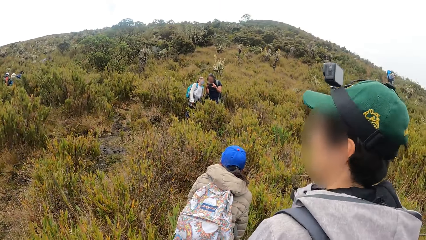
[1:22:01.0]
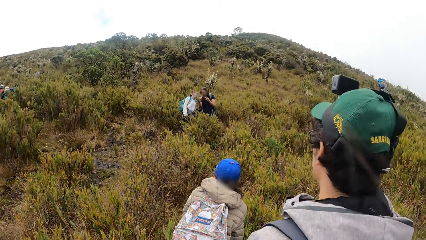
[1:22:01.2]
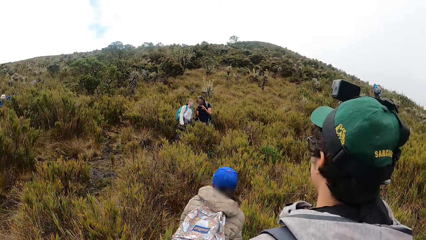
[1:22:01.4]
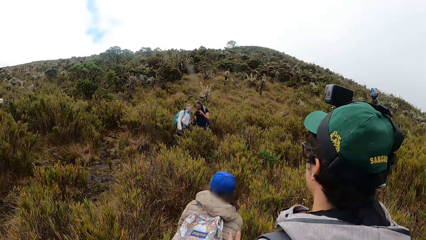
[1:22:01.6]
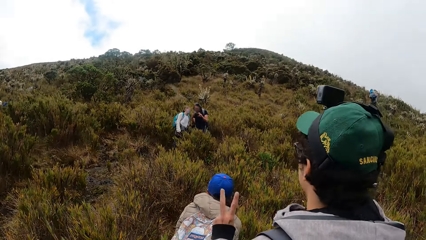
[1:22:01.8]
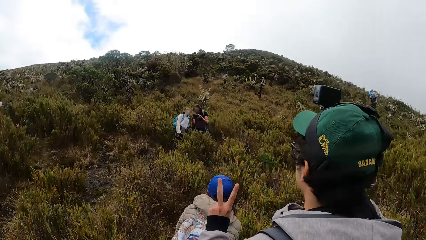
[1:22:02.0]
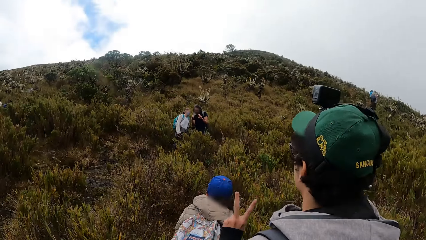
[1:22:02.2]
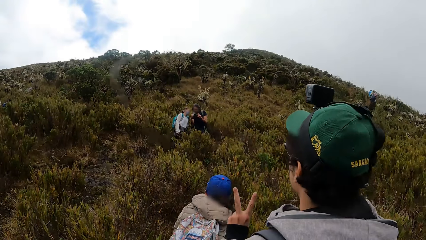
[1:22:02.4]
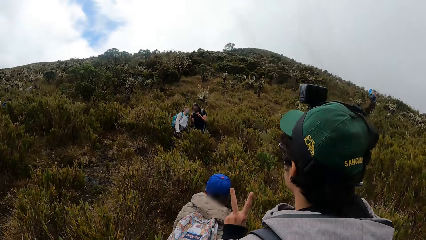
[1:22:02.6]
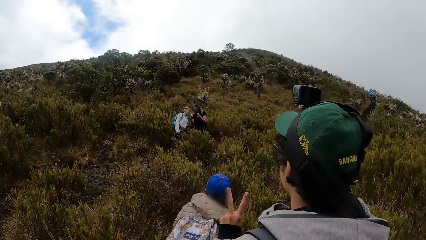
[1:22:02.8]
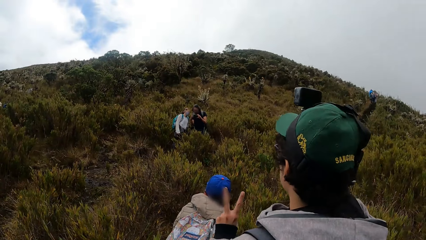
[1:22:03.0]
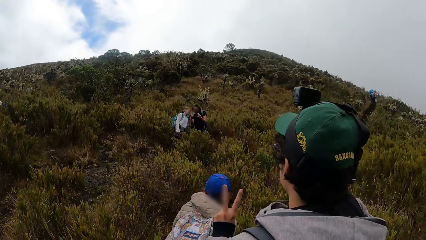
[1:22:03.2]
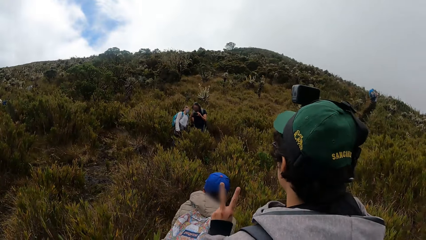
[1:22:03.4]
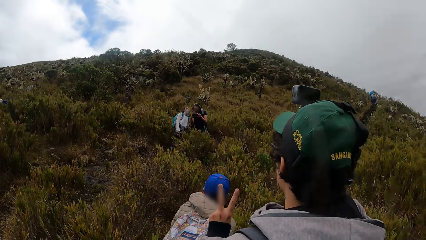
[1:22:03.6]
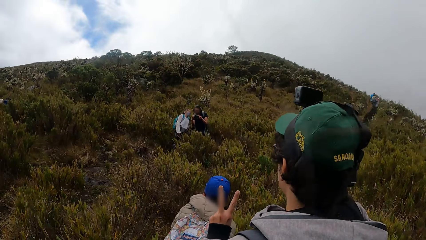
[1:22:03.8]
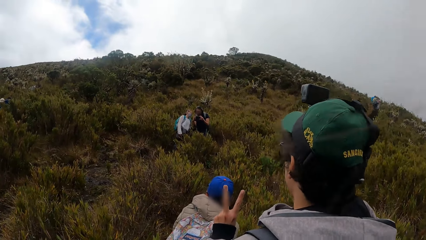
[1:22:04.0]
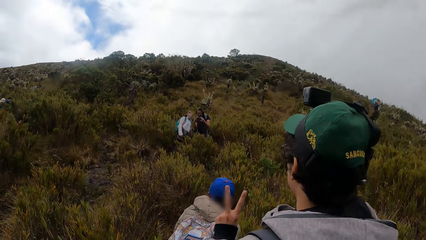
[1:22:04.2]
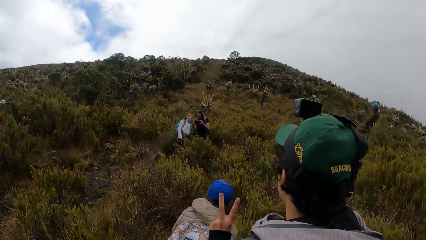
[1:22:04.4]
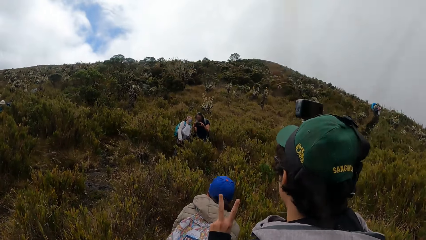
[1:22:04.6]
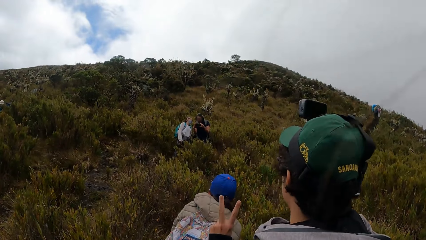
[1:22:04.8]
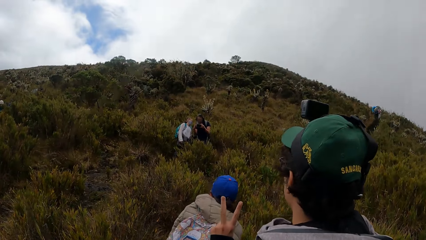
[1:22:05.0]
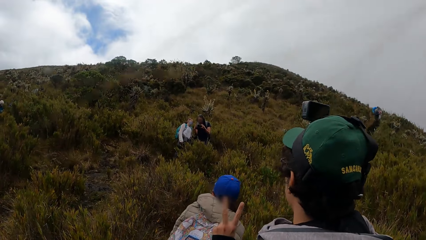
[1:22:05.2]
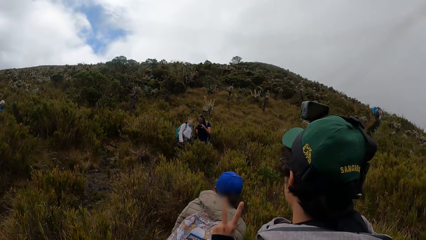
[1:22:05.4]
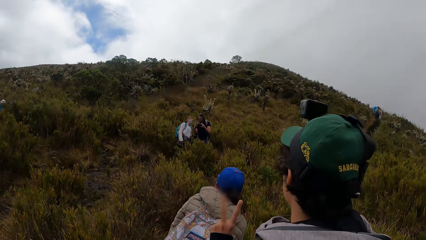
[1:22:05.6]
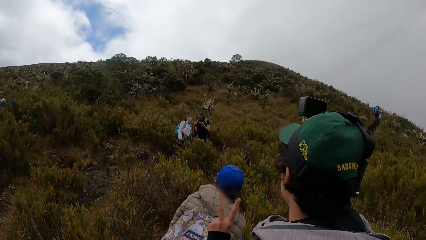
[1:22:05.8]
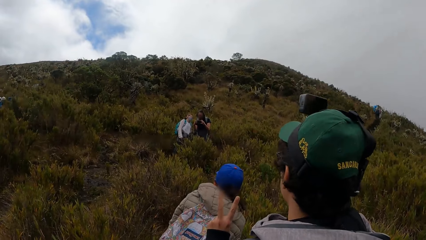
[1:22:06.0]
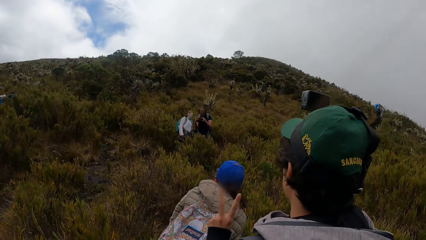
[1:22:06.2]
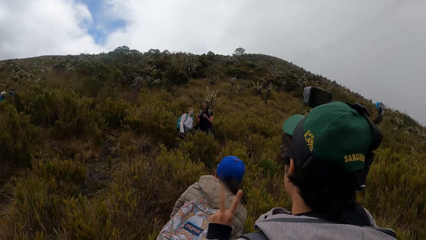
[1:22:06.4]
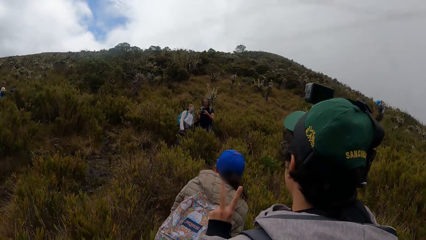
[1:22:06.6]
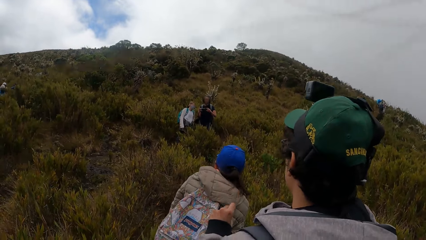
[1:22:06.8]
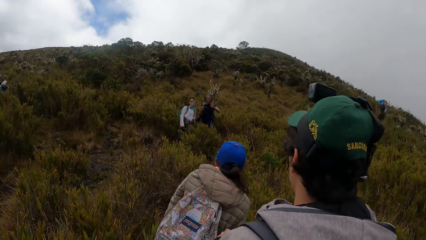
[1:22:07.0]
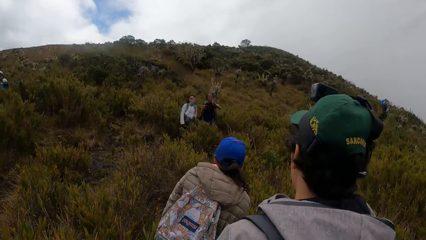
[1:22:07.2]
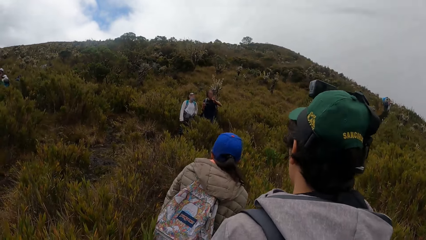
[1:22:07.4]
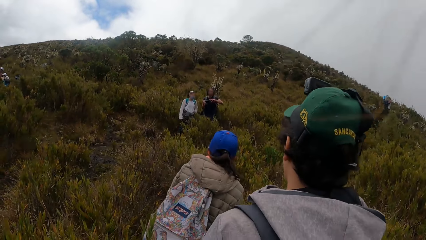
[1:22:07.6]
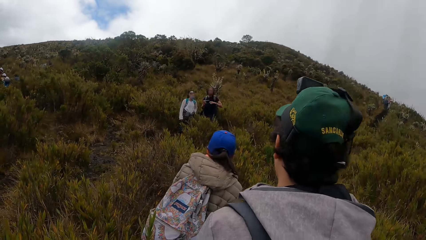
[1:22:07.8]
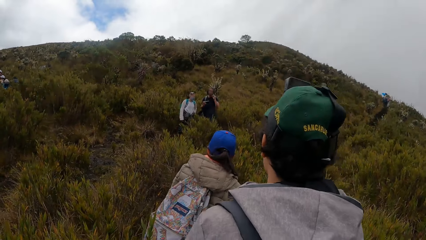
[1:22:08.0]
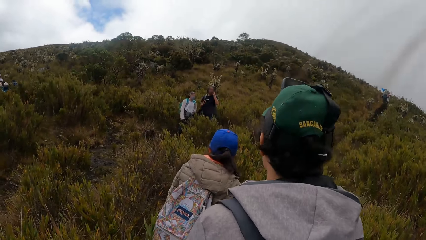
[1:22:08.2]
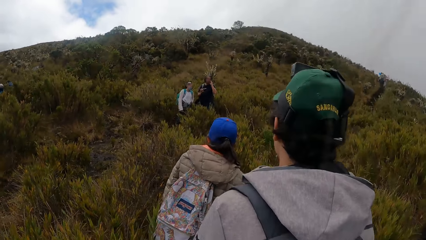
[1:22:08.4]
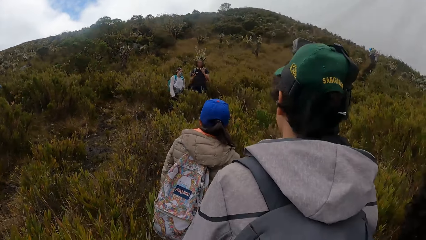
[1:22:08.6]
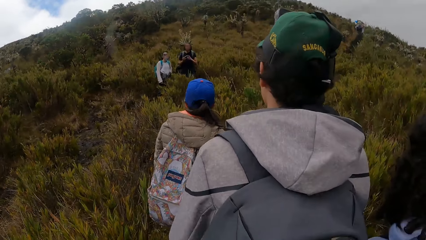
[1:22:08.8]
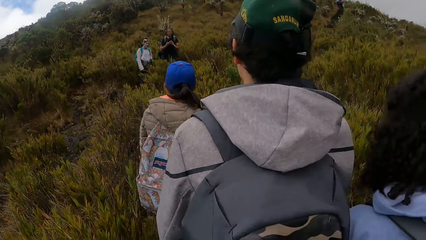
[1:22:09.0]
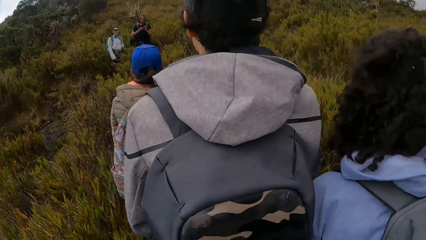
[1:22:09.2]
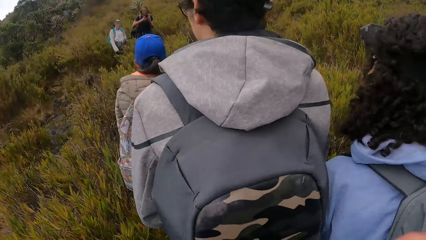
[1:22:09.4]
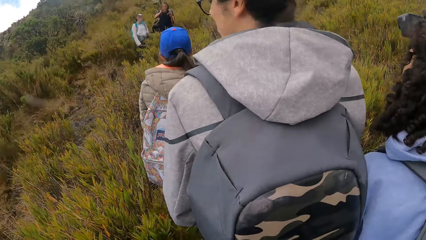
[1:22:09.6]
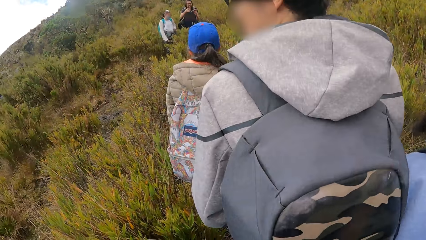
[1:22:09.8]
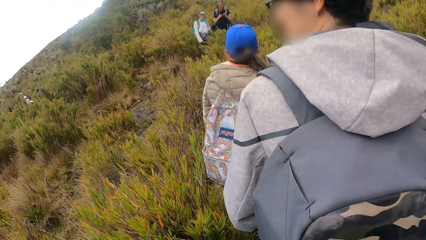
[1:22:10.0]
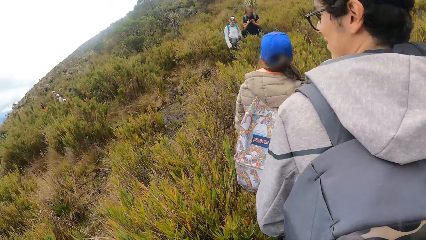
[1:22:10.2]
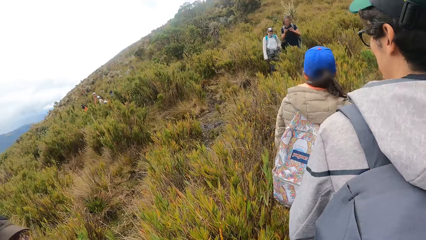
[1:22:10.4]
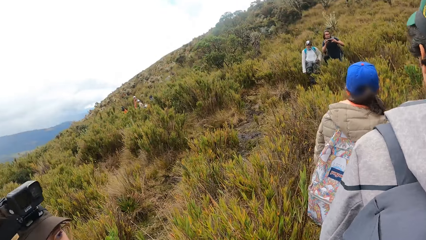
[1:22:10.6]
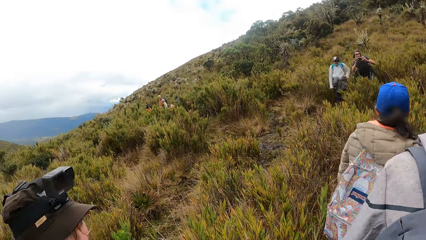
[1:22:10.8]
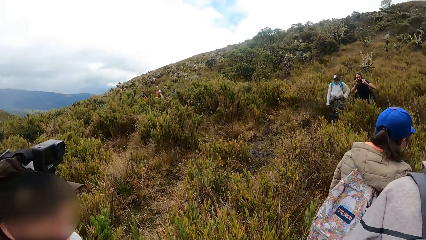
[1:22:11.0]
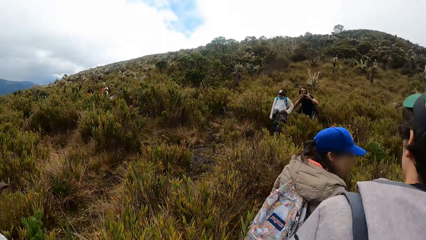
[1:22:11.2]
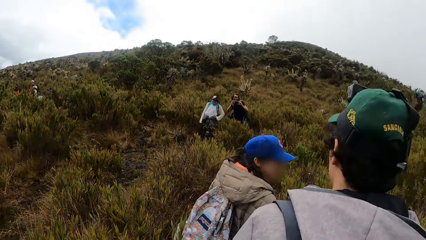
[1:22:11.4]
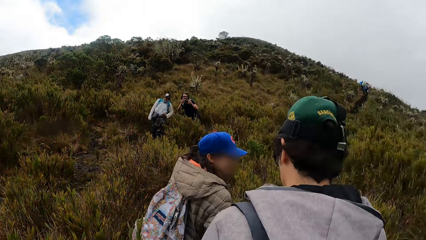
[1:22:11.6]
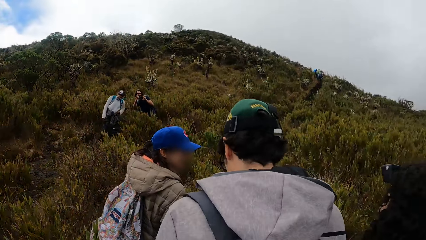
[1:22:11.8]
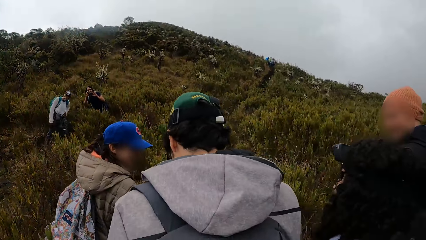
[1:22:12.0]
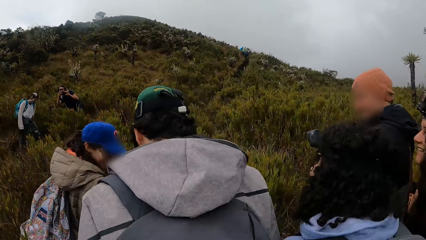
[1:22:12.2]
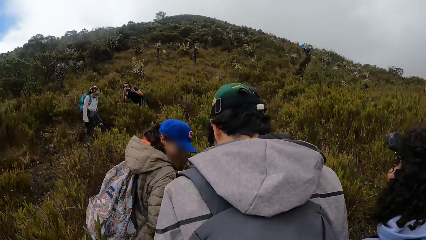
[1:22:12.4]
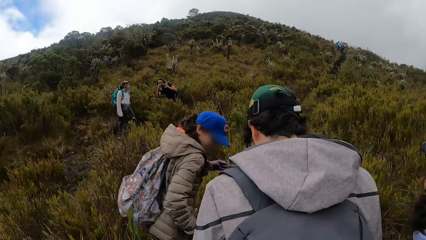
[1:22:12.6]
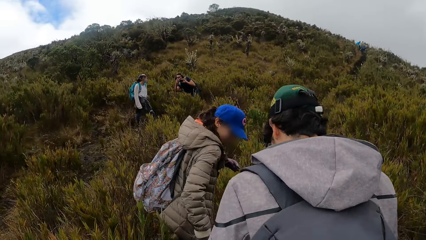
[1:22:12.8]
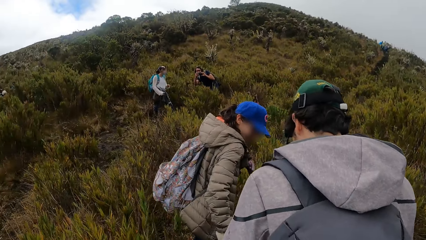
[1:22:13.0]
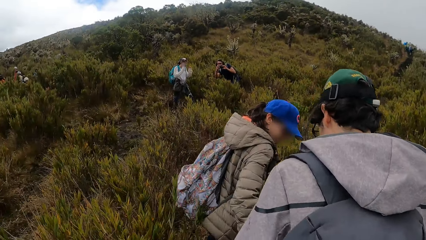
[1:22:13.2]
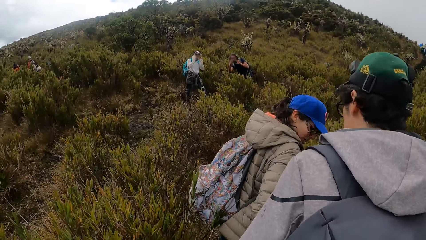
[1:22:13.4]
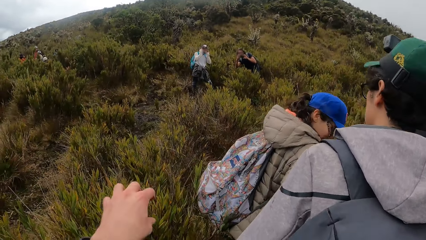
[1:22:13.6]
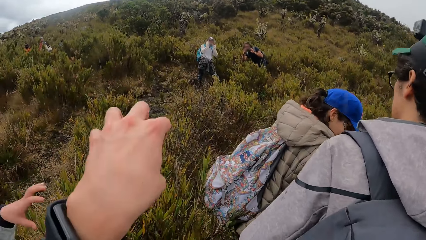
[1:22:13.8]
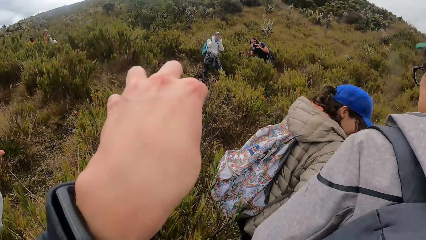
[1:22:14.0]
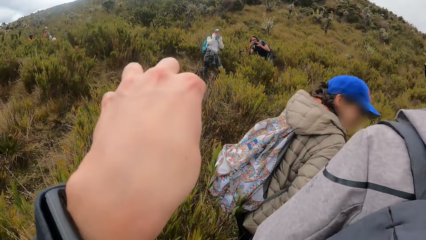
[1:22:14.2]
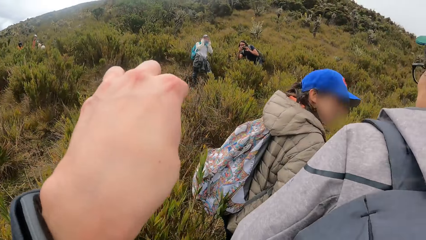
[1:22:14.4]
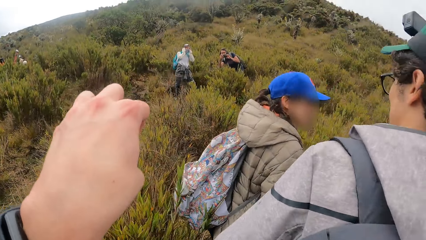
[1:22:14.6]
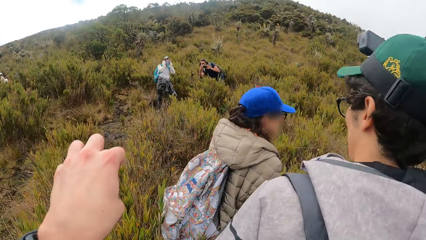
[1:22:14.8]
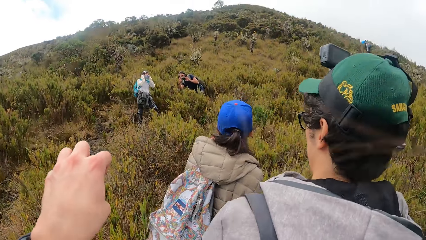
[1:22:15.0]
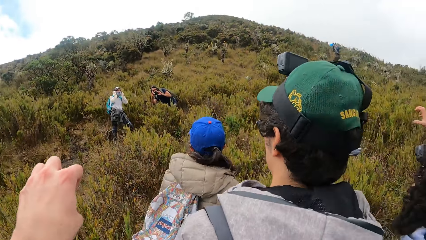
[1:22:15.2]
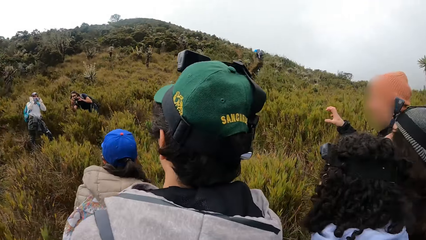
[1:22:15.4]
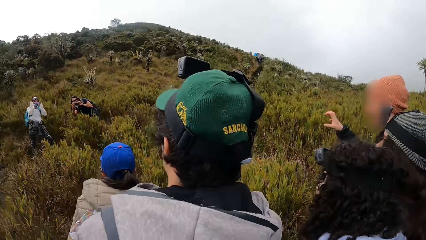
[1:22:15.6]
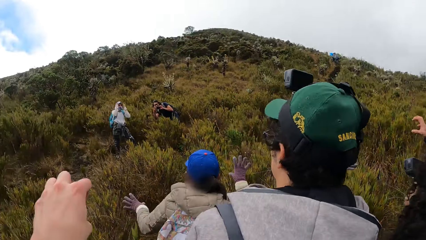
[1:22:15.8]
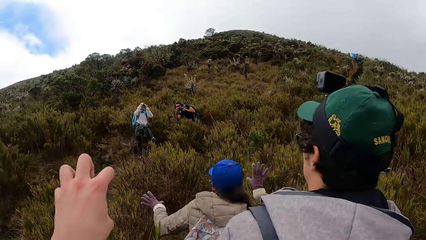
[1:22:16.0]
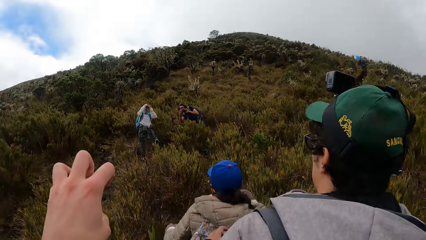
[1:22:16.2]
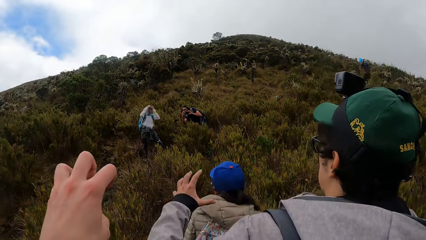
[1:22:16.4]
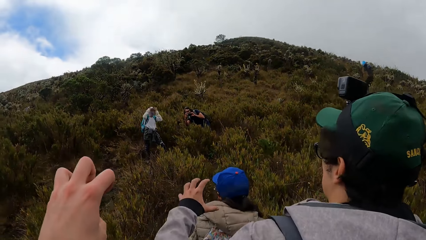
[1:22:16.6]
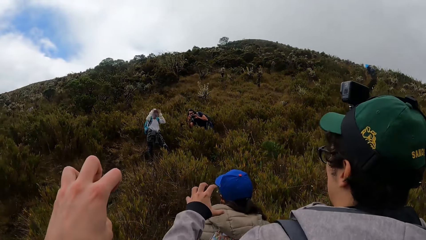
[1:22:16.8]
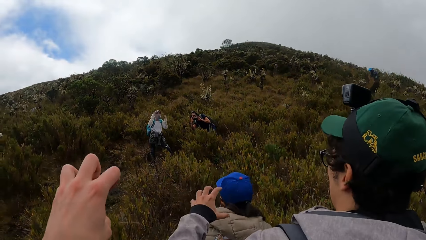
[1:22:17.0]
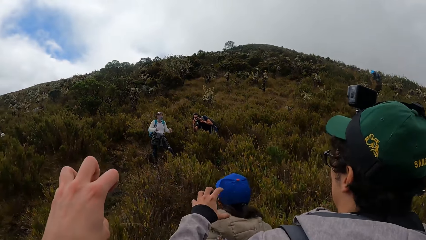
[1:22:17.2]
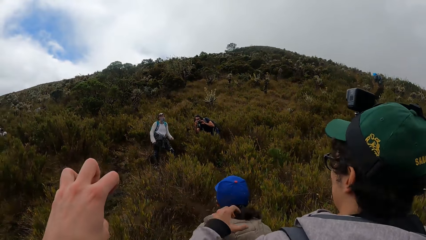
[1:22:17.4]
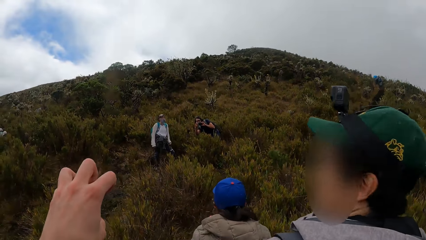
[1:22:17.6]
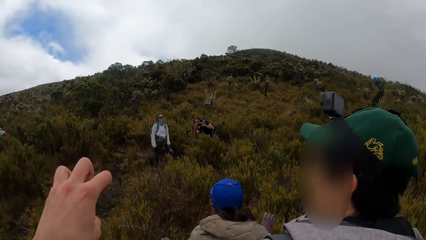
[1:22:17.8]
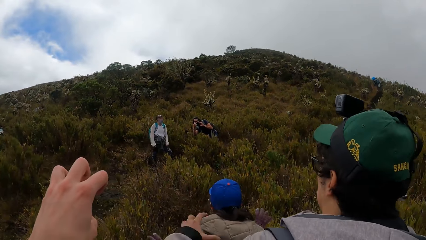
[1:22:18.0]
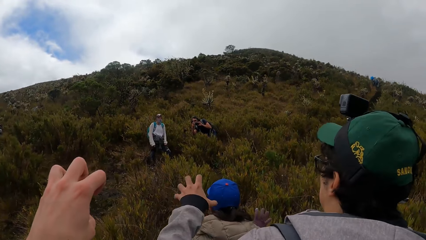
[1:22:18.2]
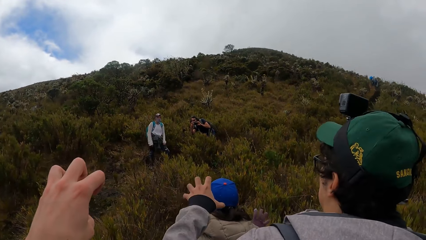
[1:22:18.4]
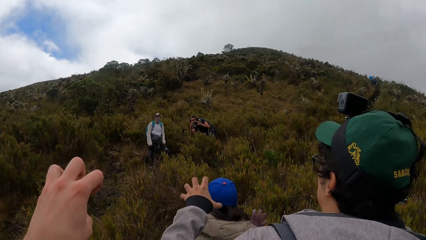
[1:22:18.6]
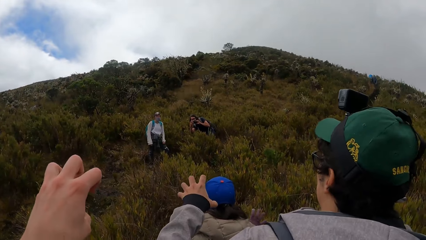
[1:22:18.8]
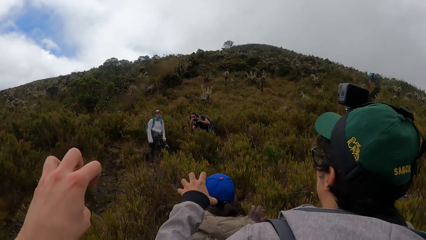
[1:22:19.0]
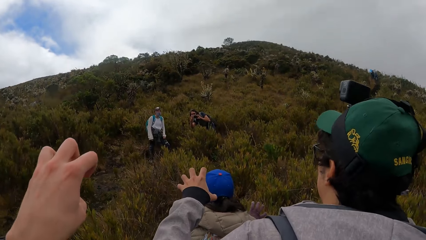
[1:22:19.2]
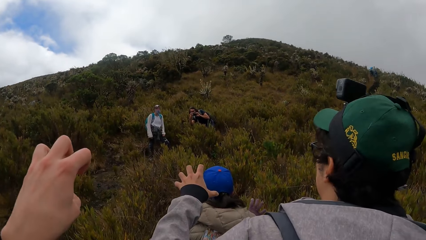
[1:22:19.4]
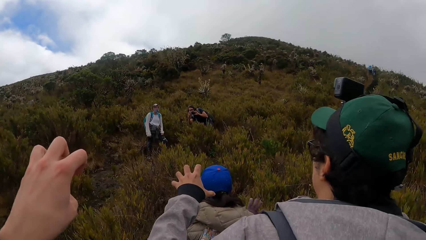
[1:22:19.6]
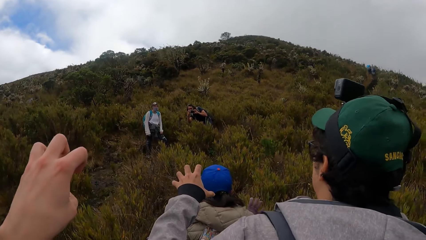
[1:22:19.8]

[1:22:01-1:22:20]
The man gesticulates with his left hand. The camera wearer gesticulates with their left hand. They raise their hand. Another man gesticulates with his left hand. A woman gesticulates with both hands.
